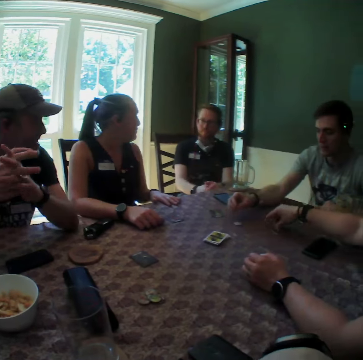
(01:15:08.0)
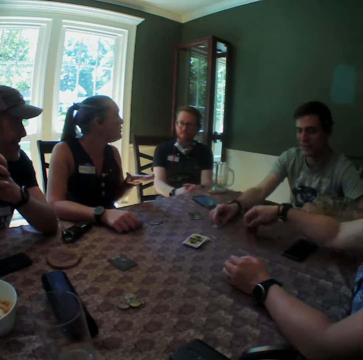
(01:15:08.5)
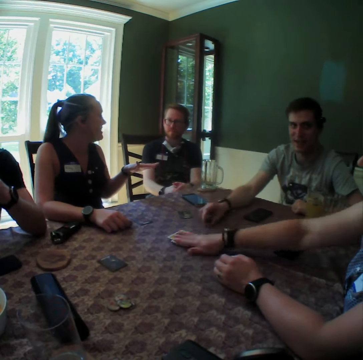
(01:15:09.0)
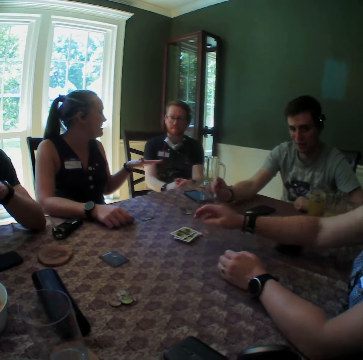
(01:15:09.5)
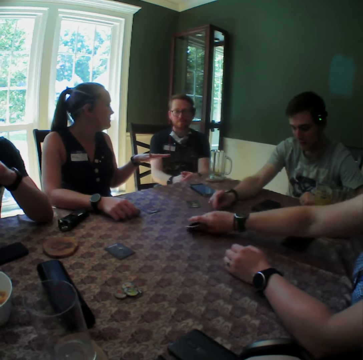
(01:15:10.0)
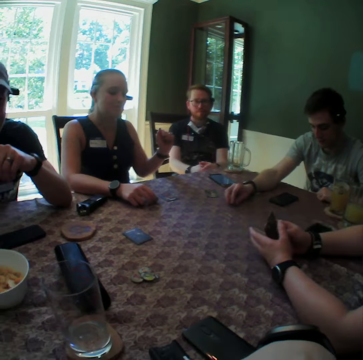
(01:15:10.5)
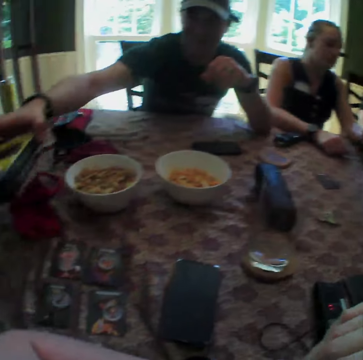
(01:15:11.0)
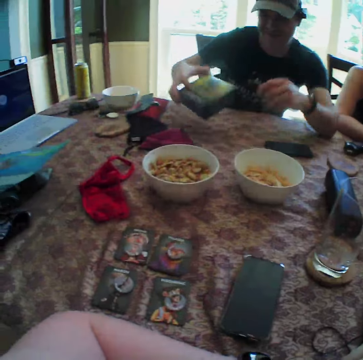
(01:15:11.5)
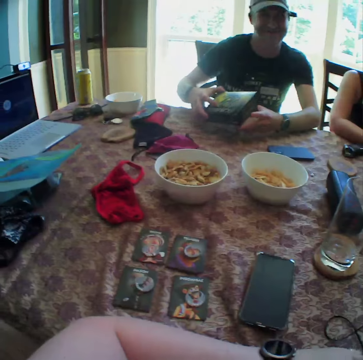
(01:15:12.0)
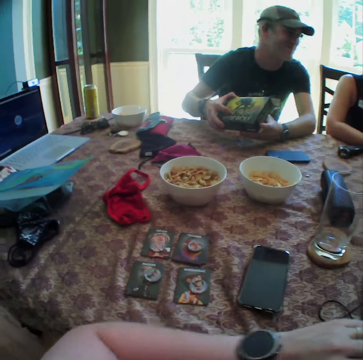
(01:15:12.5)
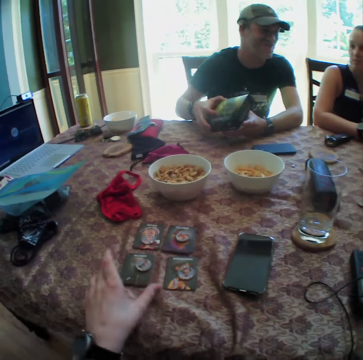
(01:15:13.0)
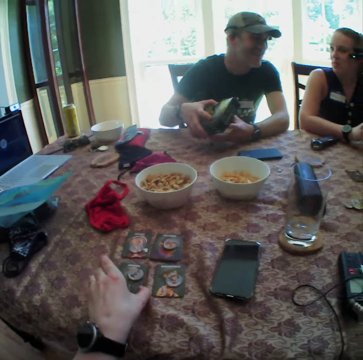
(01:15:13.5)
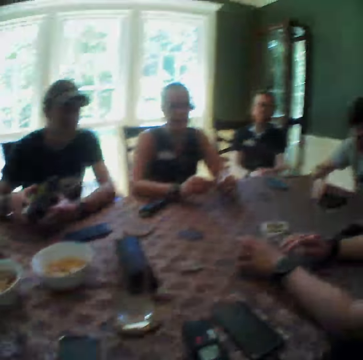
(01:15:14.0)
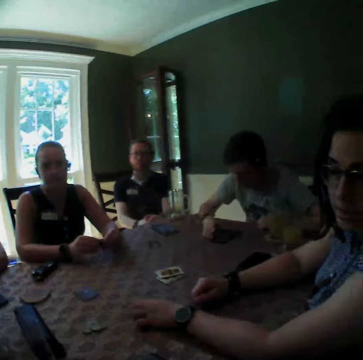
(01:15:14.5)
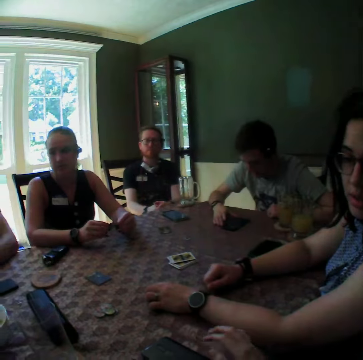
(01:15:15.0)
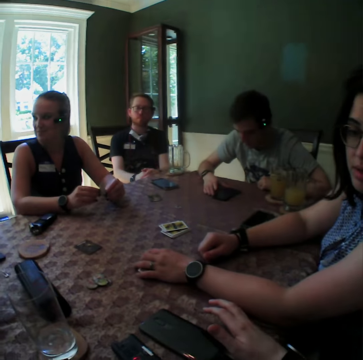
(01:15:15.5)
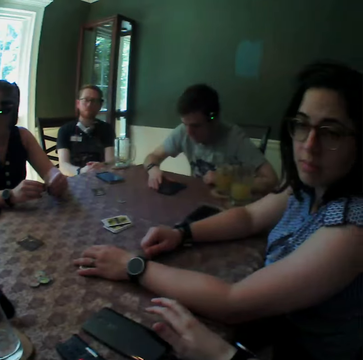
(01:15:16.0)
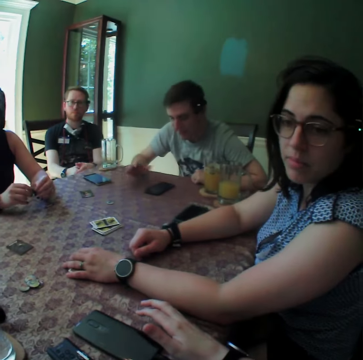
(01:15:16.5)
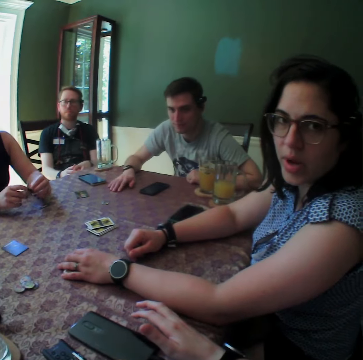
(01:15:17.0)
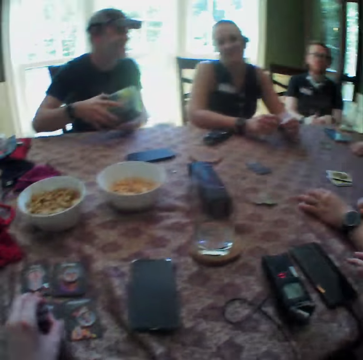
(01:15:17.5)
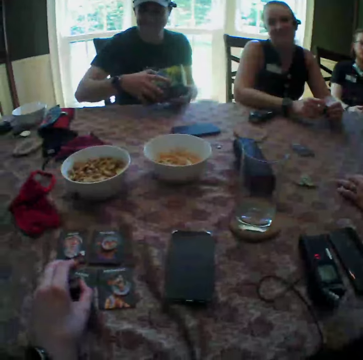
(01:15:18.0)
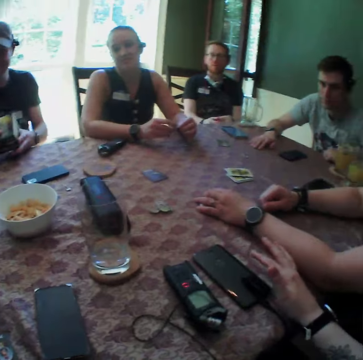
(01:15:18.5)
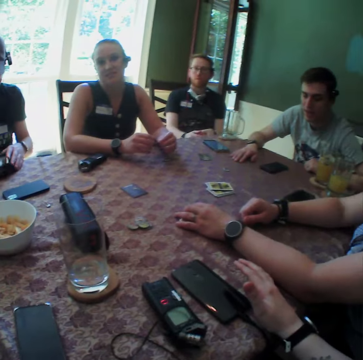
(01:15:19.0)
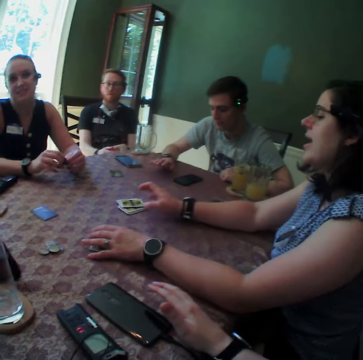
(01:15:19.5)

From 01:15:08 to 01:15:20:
A woman picks a card from the table with her right hand and places the card on the stack of cards on the table. A man picks a coin from the table. The woman picks the stack of cards on the table with her right hand. Another man picks a box from the table with his right hand and holds the box with both hands. The camera wearer places his left hand on a card on the table. A third man operates a phone. The first man removes his right hand from the phone on the table and places his right hand on the table. The second man opens the box in his hands.

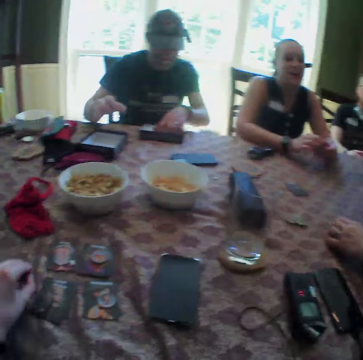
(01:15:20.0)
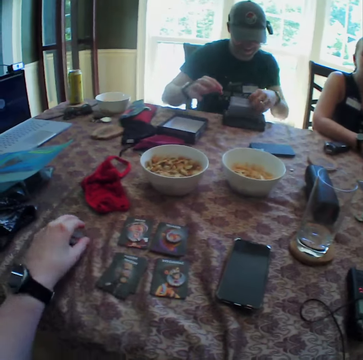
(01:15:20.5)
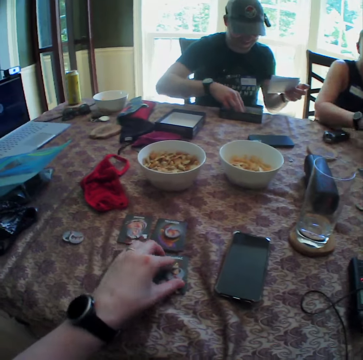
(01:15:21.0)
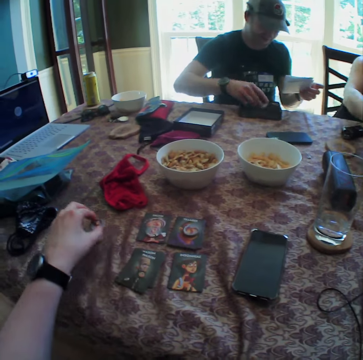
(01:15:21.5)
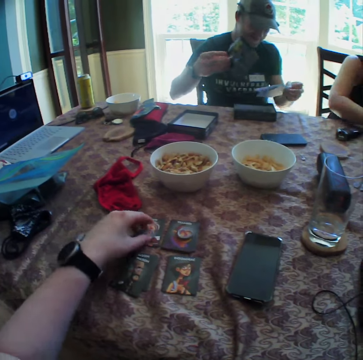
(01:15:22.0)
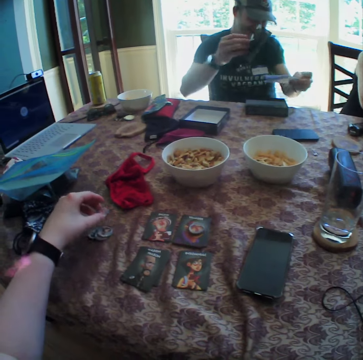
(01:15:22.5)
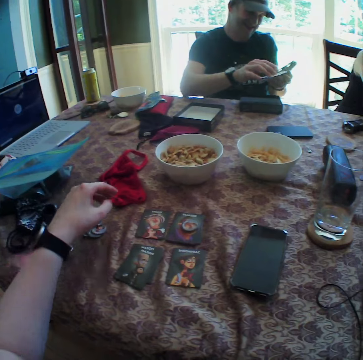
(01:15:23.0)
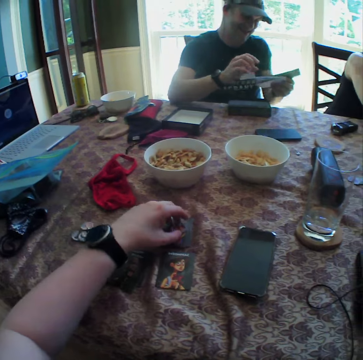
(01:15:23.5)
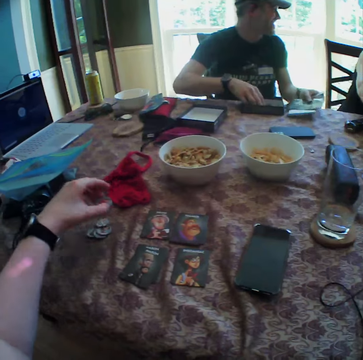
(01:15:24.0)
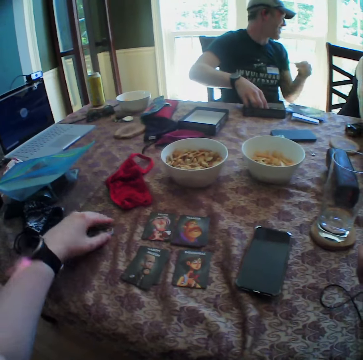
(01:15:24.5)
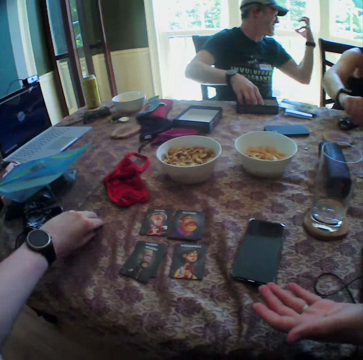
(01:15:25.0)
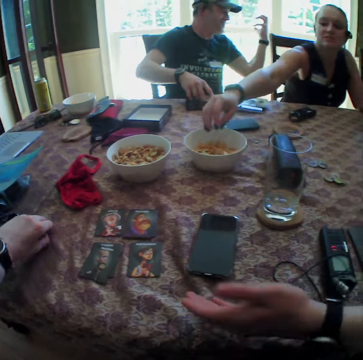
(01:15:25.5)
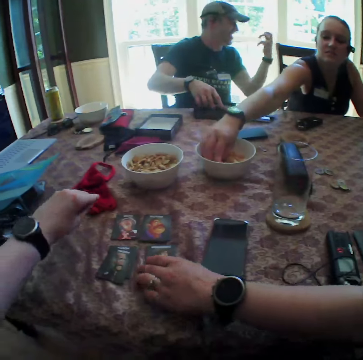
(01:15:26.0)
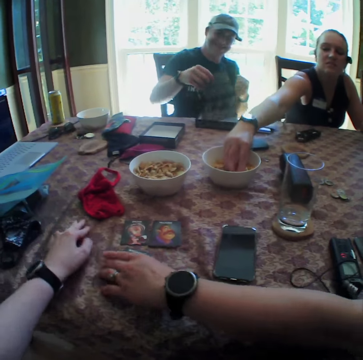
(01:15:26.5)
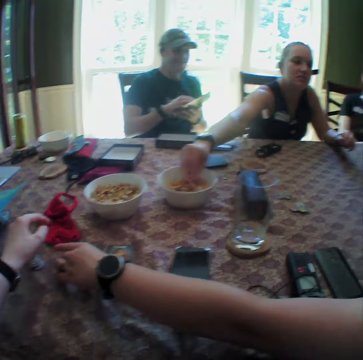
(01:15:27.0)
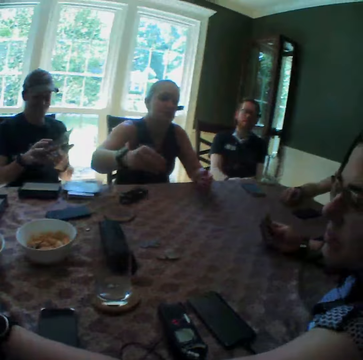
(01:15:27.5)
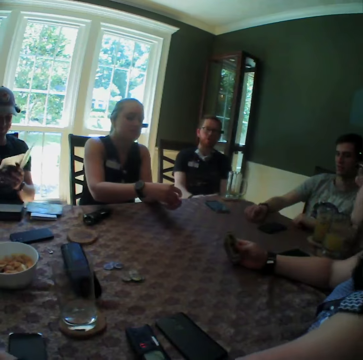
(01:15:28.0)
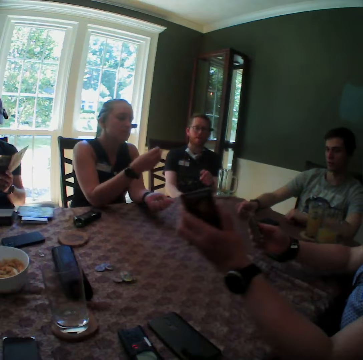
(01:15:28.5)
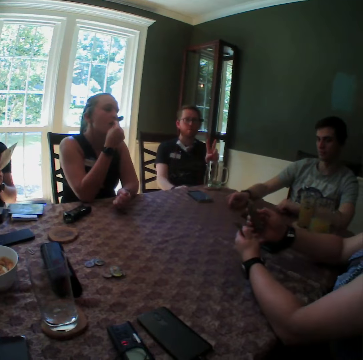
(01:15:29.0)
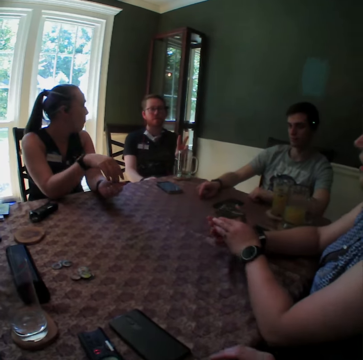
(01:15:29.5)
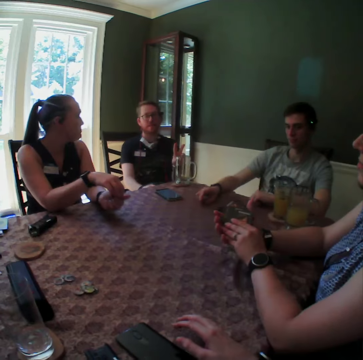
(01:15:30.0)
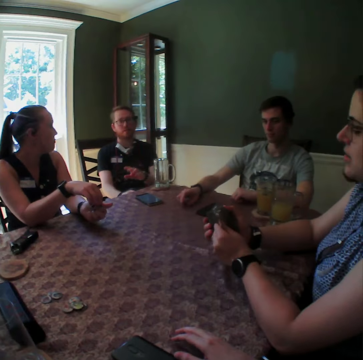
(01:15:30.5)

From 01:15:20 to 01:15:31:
A woman moves her right hand towards the card on the table. The camera wearer drops some coins or role tokens in his left hand on the table. A man removes a booklet from the box on the table with his left hand. The camera wearer moves a role token. The man removes a booklet from the box on the table with his right hand. The camera wearer picks a coin from a card on the table with his left hand. He places the coin in his left hand on the table. The man picks a paper from the box with his right hand. The camera wearer picks a coin from a card on the table with his left hand. The man moves the paper in his left hand towards the box on the table. The camera wearer places the coin in his left hand on the table. The man places the paper in his right hand on the paper in his left hand and removes his right hand from the papers in his left hand. The camera wearer picks a coin from a card on the table with his left hand. The man puts his right hand in the box on the table and places the papers in his left hand on the table. The camera wearer places the coin in his left hand on the table and packs the coins on the table with his left hand. The man gestures with his left hand. The camera wearer picks the role tokens. Another woman picks some chips from the bowl of chips on the table. The camera wearer places the coins in his left hand on the table. The man picks a pamphlet from the box on the table with his right hand. The first woman packs the card on the table with her left hand. The man holds the pamphlet with both hands. The first woman picks the cards. The other woman places the chips in her right hand on her left palm. The man examines the pamphlet in his hands. Another man gestures with his left hand. The other woman eats the chips in her right hand. The first woman examines the cards in her hands.

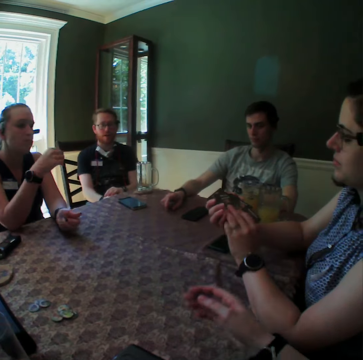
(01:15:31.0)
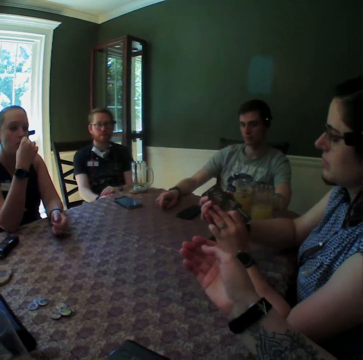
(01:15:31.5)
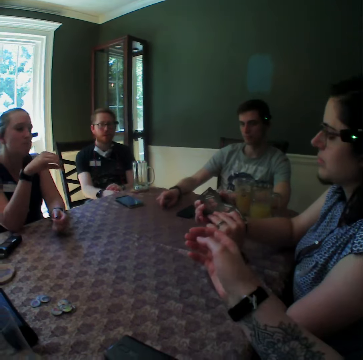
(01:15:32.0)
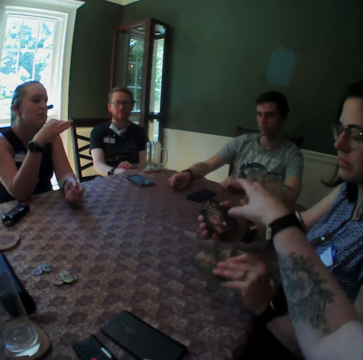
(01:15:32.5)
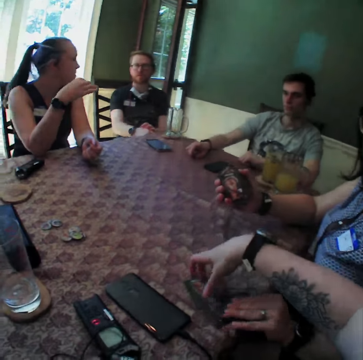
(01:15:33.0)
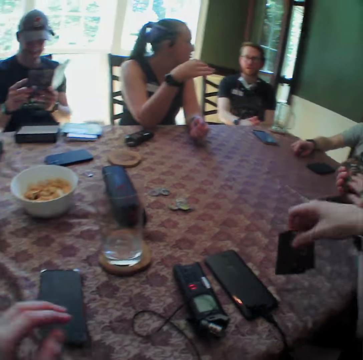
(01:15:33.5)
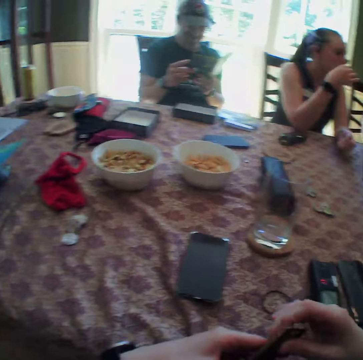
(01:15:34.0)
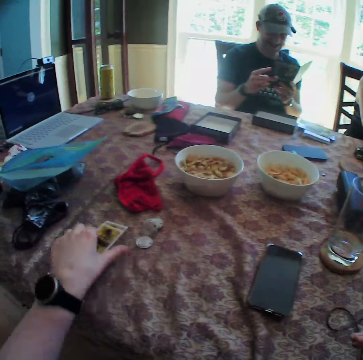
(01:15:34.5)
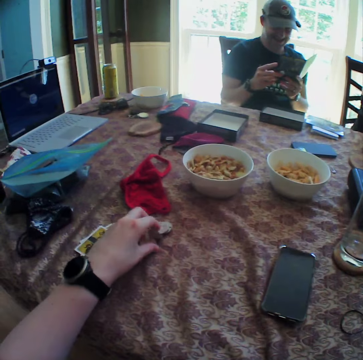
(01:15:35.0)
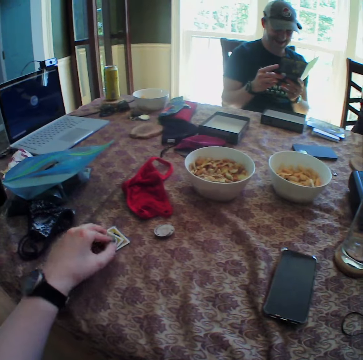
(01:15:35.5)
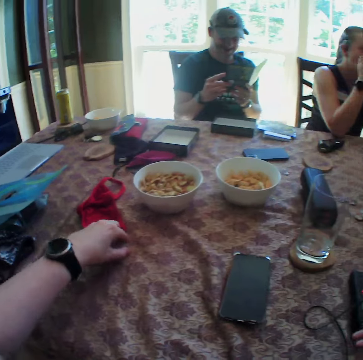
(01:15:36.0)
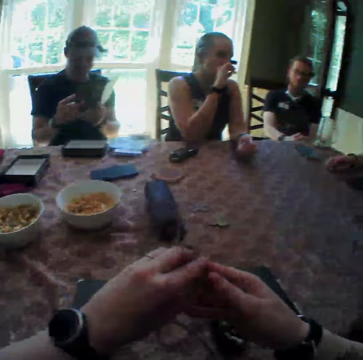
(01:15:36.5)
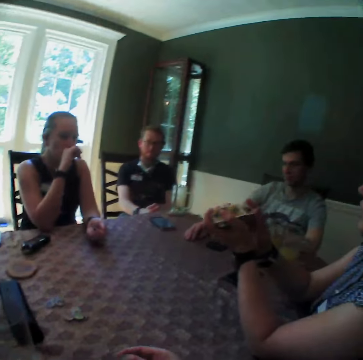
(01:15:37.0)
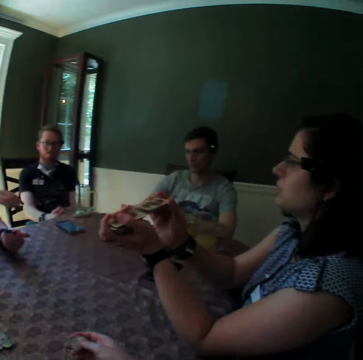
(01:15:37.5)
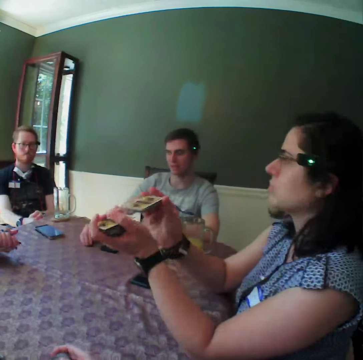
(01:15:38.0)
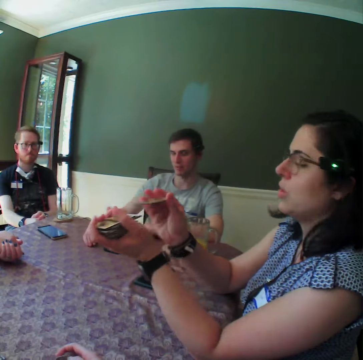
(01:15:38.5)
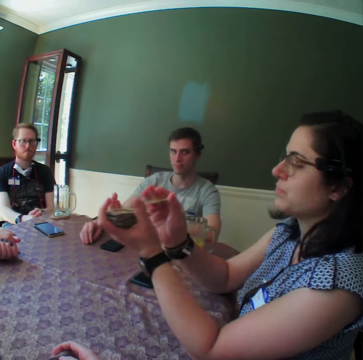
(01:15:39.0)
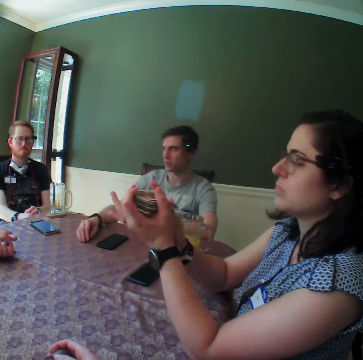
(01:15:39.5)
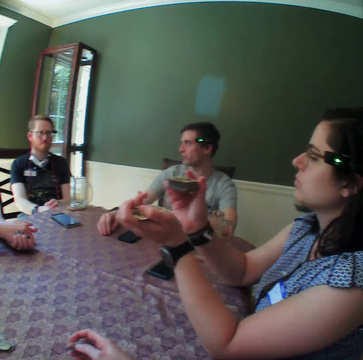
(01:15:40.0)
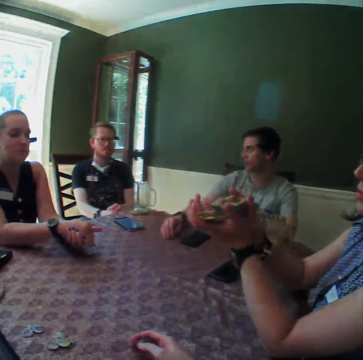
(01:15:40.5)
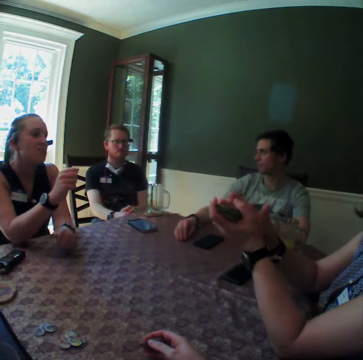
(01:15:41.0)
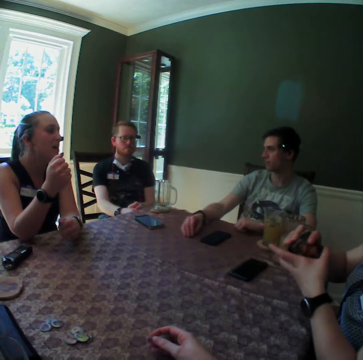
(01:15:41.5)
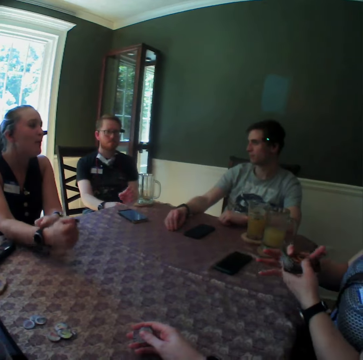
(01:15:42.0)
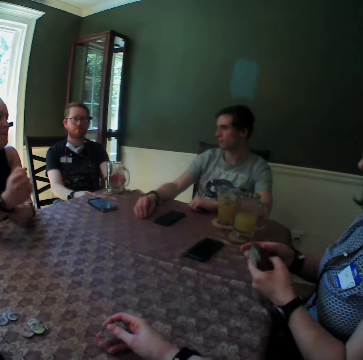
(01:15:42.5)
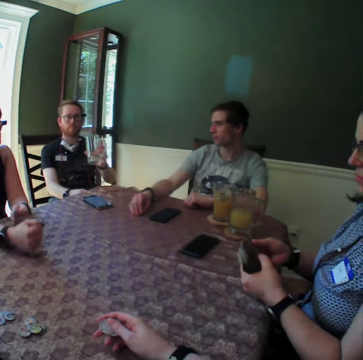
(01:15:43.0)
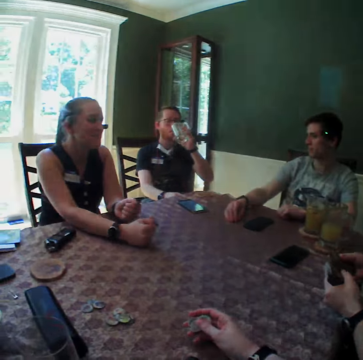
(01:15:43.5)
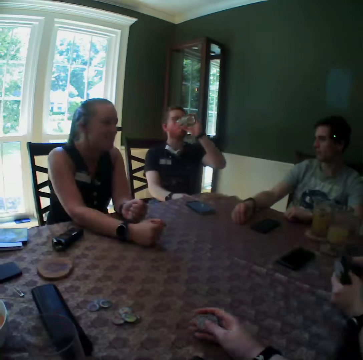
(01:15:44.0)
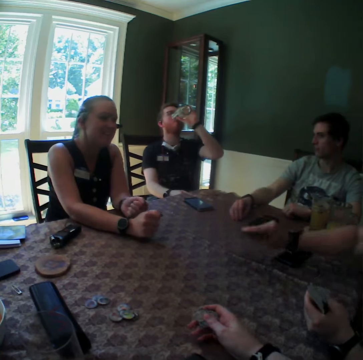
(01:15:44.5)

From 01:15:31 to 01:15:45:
A woman shuffles the cards. The woman places some cards in her left hand on the table. The camera wearer picks the cards on the table with his left hand. He places the cards in his left hand on the table. He picks the coin or role token on the table with his left hand. He places the coin in his left hand on the card on the table. He picks the coin on the table with his left hand and puts the coin in his left hand in his right hand. The first woman shuffles the cards in her hands. Another woman clenches her hands. The second woman removes her right hand from her left hand and taps the table with her right fist. A man picks the glass from the table with his left hand and drinks some wine from the glass cup in his left hand. The camera wearer rubs the coins in his left hand with his fingers.
